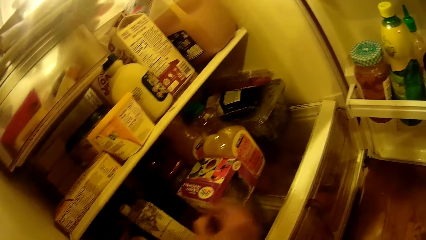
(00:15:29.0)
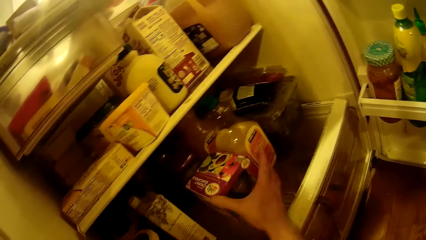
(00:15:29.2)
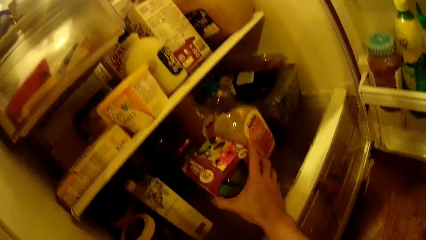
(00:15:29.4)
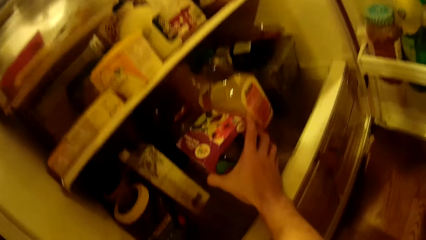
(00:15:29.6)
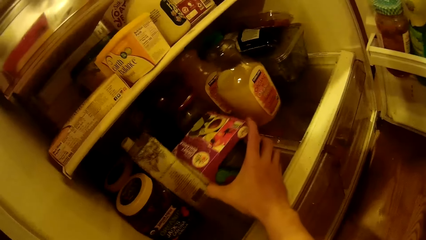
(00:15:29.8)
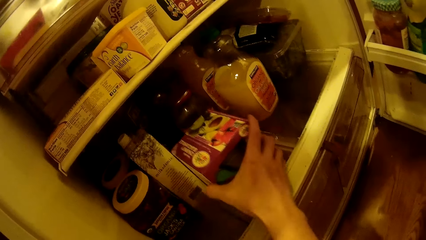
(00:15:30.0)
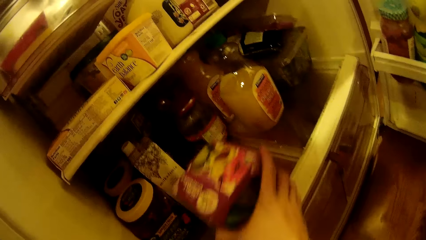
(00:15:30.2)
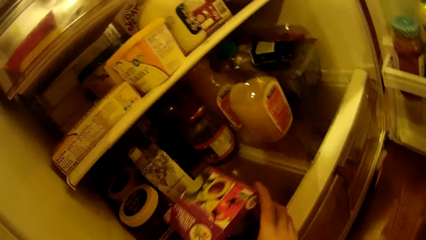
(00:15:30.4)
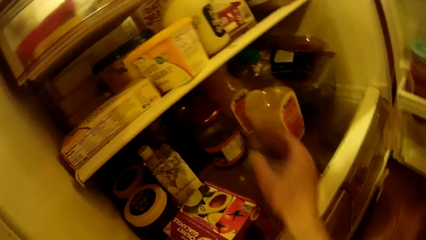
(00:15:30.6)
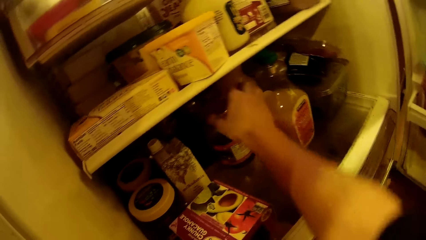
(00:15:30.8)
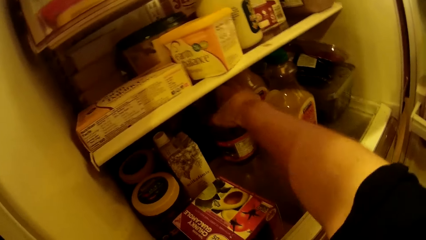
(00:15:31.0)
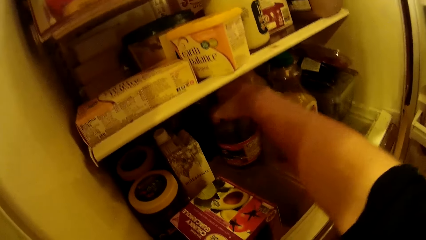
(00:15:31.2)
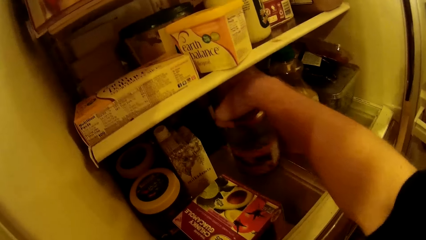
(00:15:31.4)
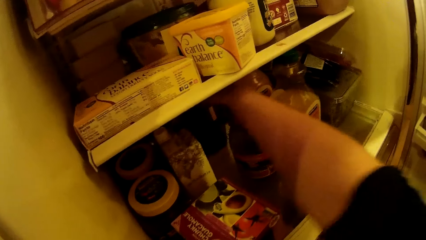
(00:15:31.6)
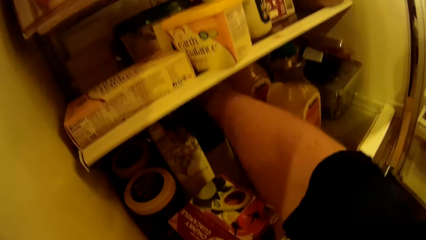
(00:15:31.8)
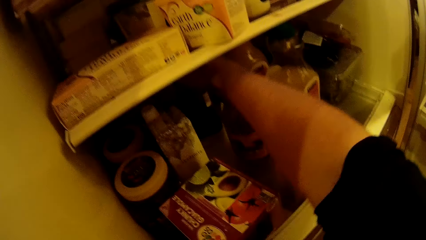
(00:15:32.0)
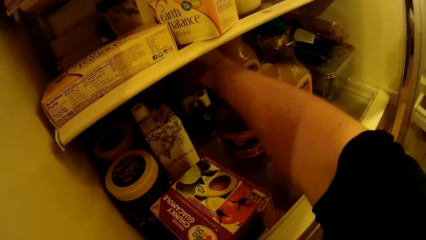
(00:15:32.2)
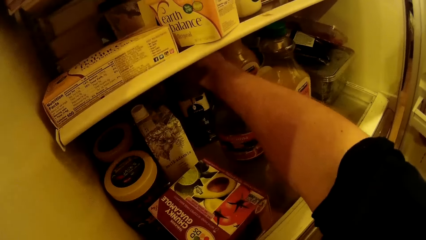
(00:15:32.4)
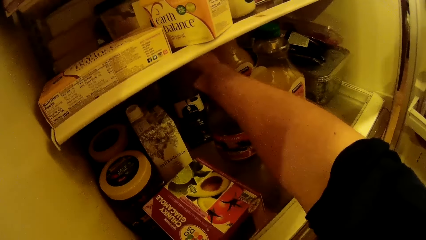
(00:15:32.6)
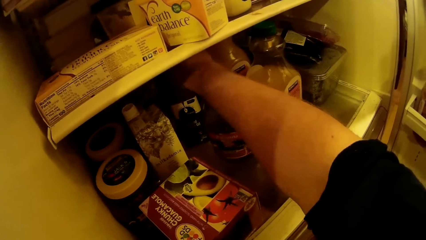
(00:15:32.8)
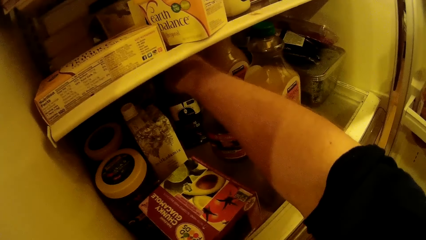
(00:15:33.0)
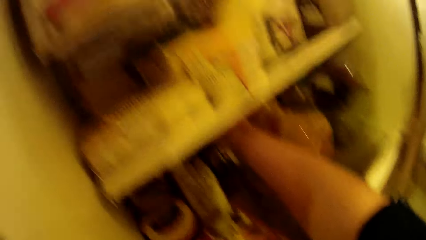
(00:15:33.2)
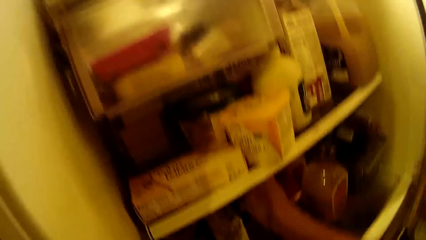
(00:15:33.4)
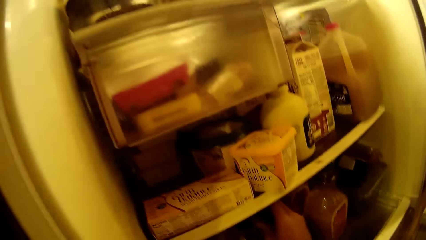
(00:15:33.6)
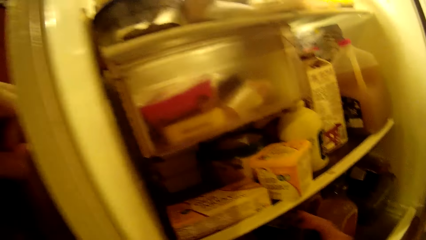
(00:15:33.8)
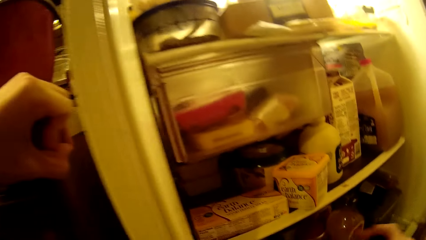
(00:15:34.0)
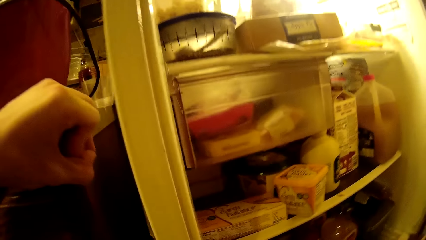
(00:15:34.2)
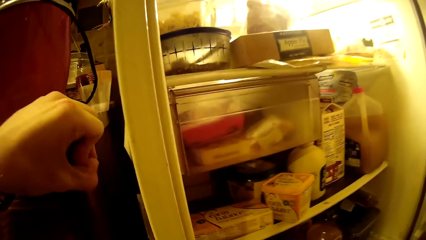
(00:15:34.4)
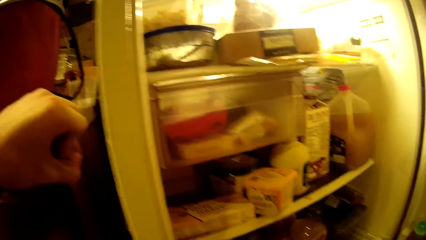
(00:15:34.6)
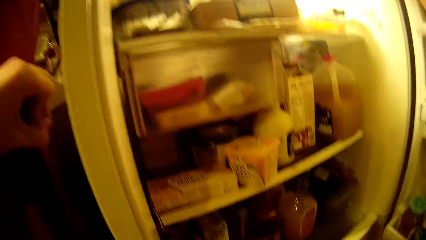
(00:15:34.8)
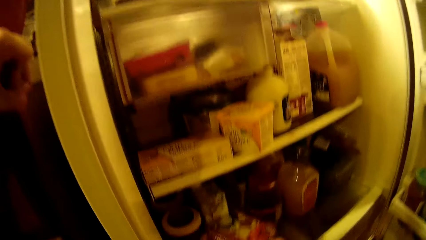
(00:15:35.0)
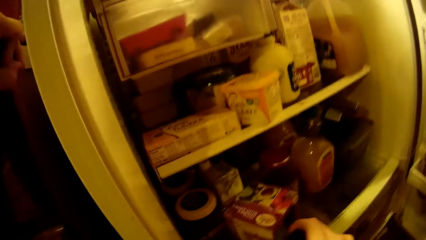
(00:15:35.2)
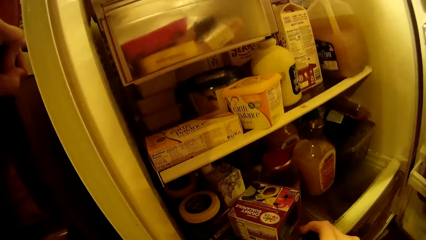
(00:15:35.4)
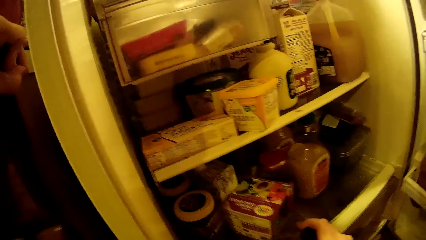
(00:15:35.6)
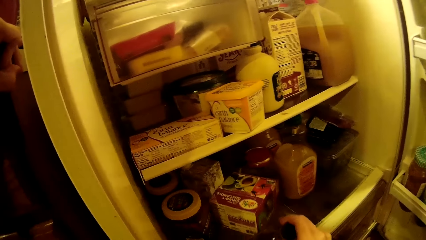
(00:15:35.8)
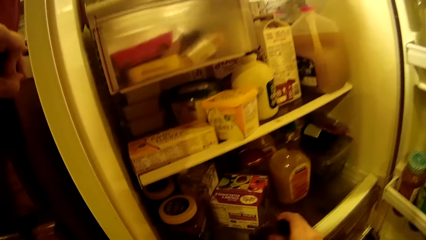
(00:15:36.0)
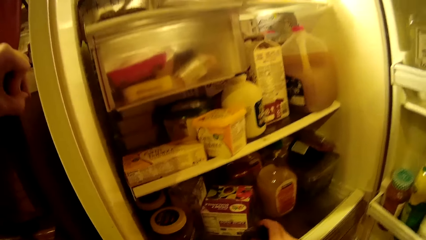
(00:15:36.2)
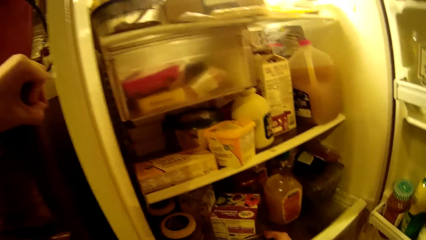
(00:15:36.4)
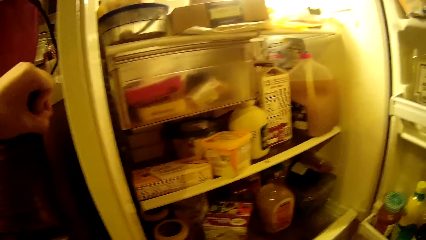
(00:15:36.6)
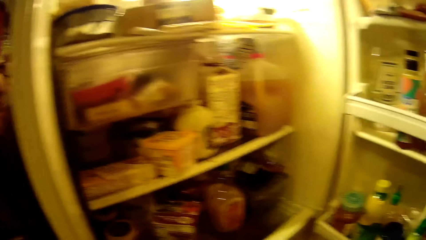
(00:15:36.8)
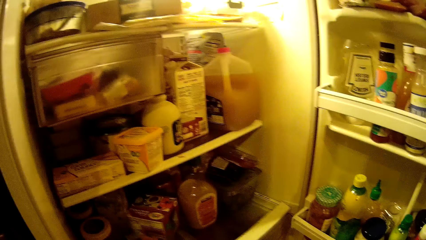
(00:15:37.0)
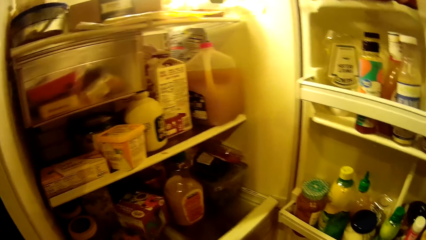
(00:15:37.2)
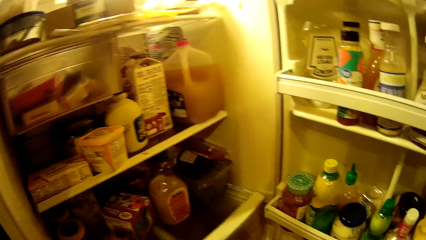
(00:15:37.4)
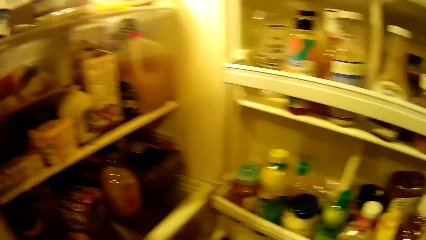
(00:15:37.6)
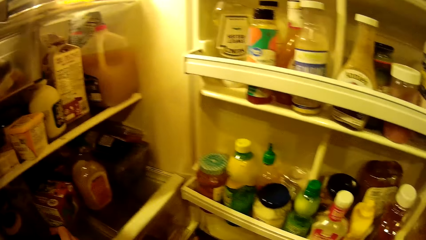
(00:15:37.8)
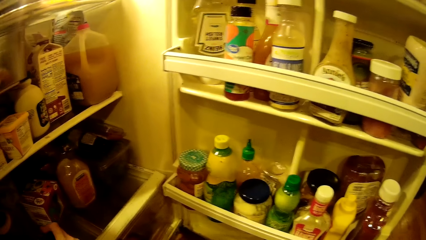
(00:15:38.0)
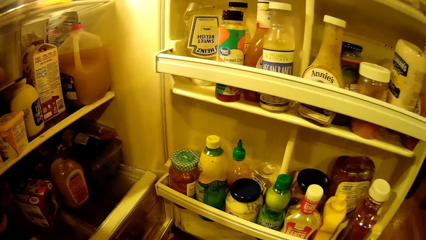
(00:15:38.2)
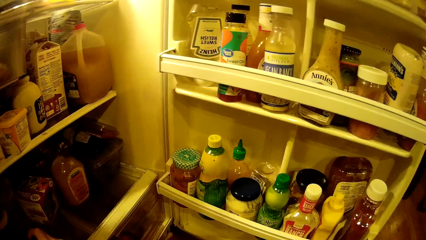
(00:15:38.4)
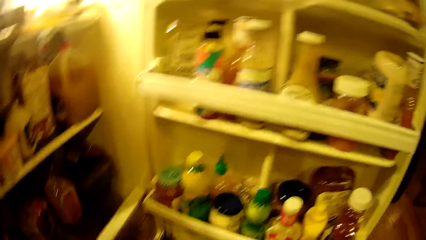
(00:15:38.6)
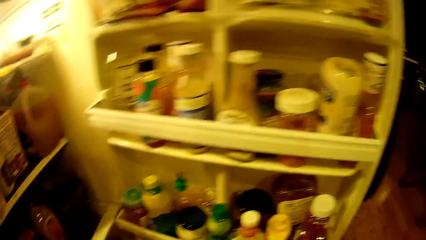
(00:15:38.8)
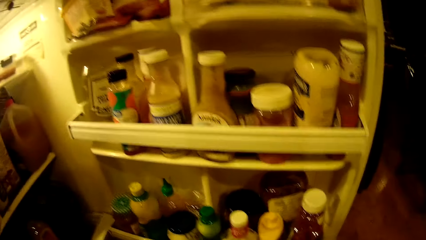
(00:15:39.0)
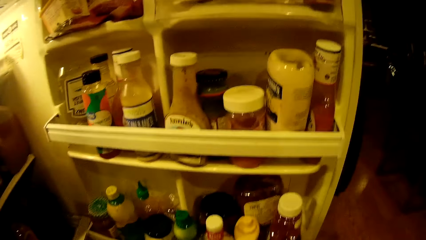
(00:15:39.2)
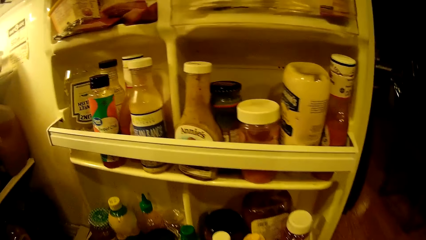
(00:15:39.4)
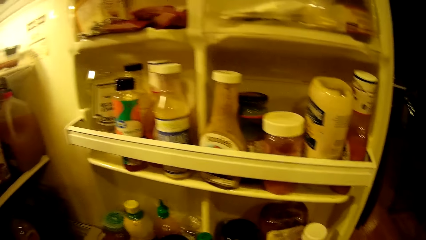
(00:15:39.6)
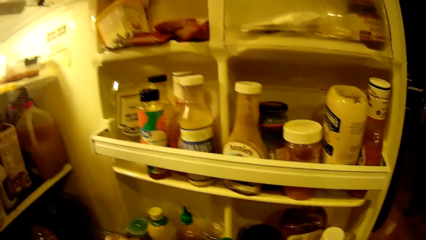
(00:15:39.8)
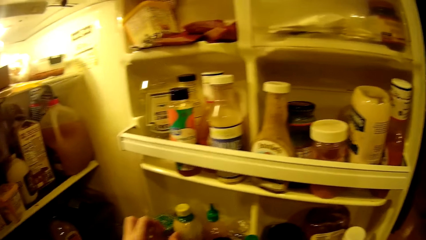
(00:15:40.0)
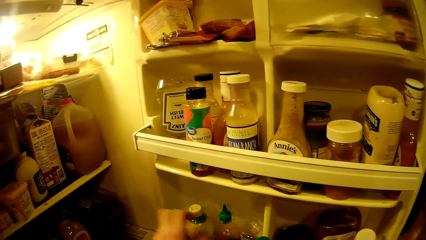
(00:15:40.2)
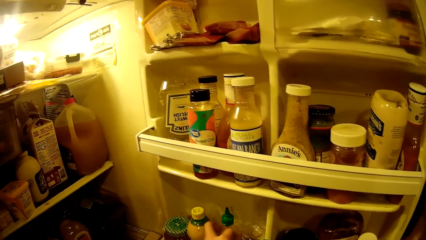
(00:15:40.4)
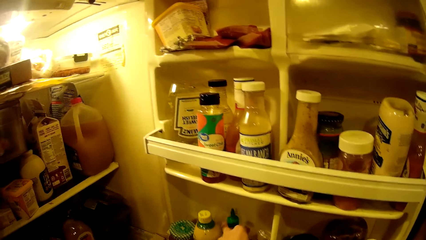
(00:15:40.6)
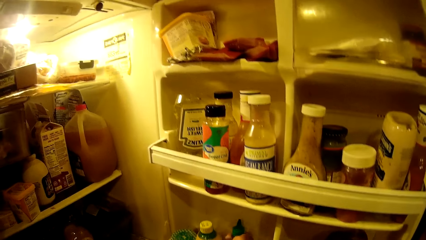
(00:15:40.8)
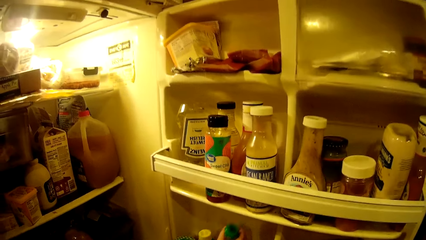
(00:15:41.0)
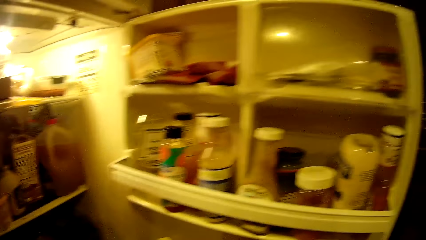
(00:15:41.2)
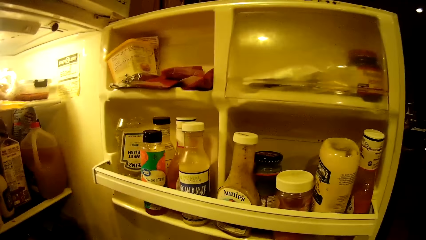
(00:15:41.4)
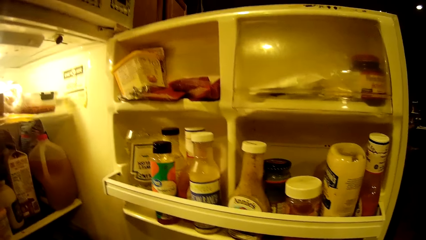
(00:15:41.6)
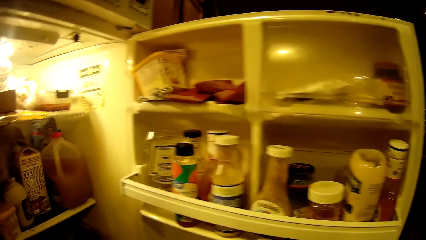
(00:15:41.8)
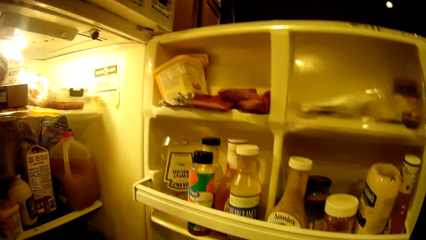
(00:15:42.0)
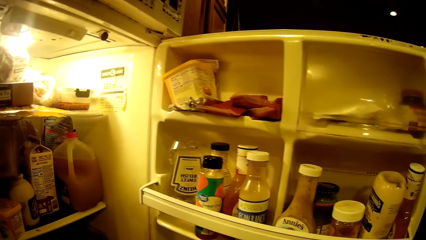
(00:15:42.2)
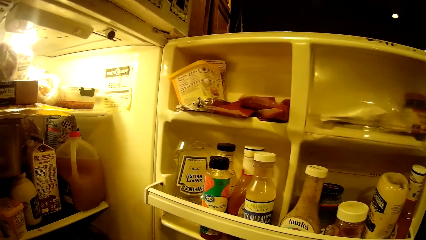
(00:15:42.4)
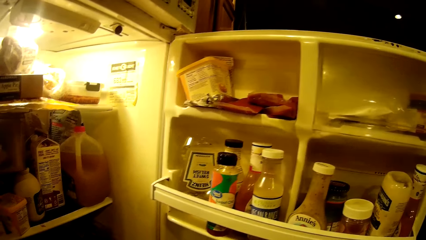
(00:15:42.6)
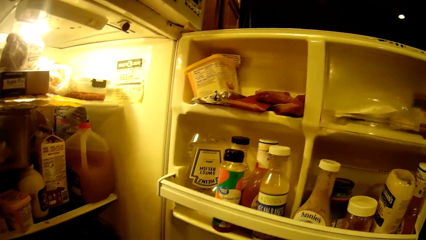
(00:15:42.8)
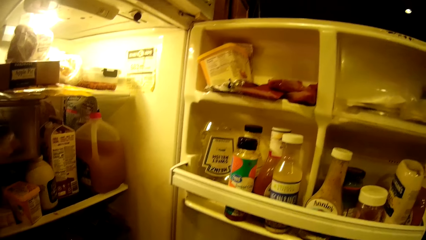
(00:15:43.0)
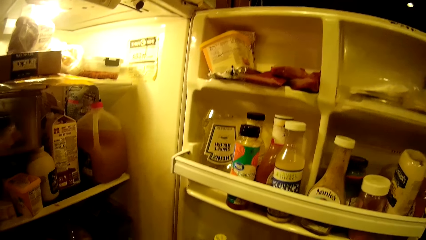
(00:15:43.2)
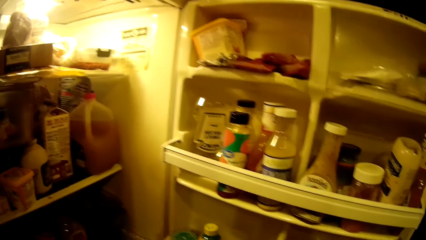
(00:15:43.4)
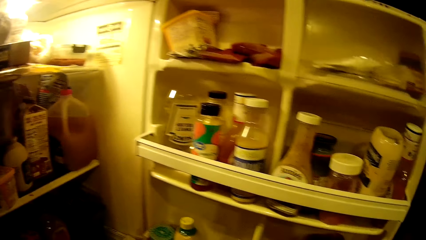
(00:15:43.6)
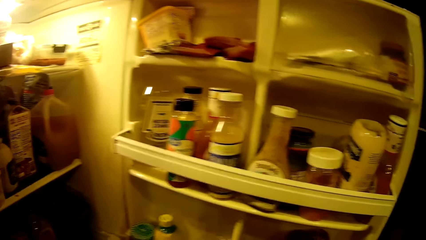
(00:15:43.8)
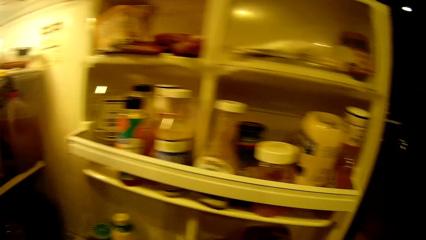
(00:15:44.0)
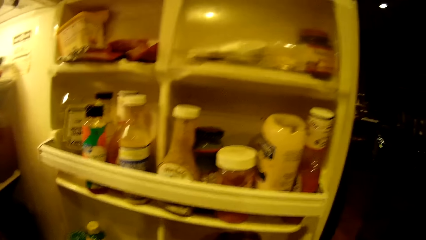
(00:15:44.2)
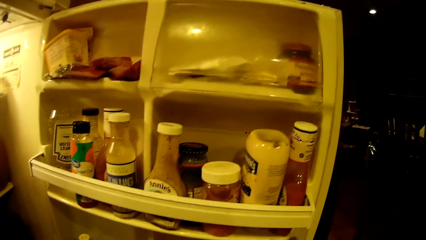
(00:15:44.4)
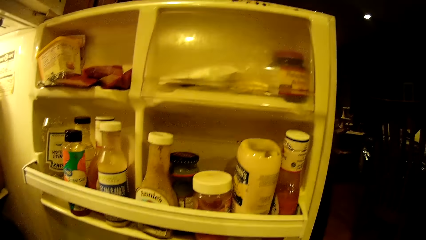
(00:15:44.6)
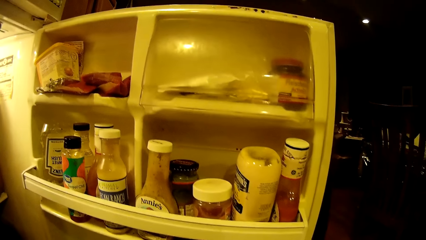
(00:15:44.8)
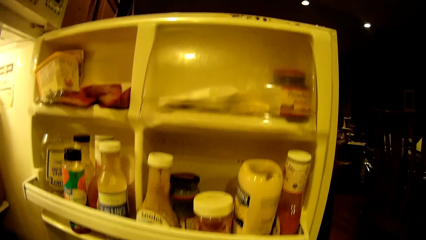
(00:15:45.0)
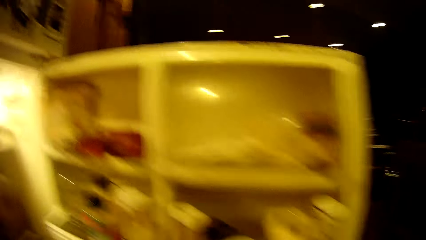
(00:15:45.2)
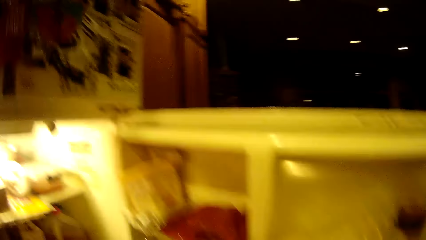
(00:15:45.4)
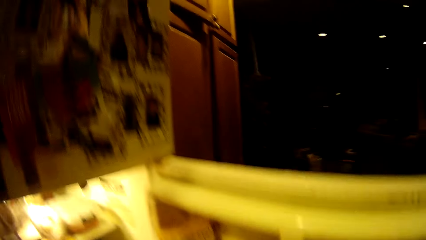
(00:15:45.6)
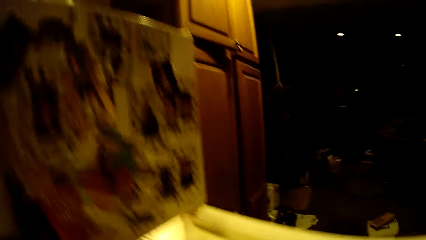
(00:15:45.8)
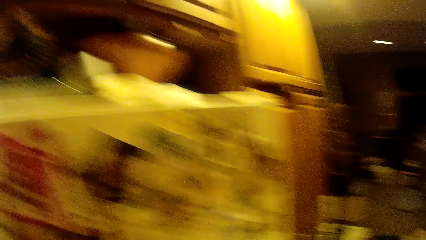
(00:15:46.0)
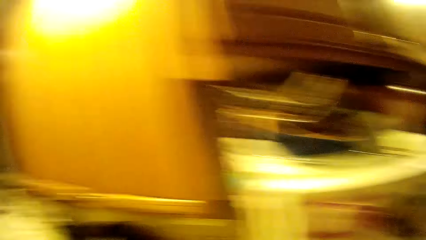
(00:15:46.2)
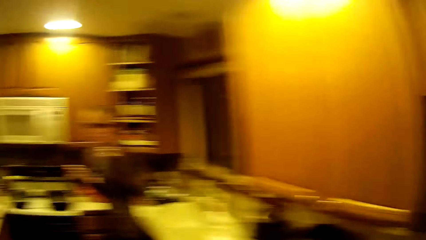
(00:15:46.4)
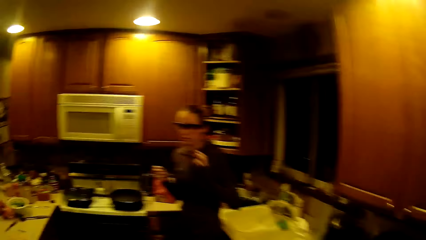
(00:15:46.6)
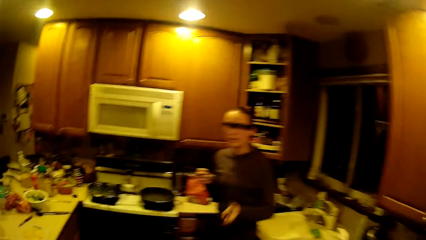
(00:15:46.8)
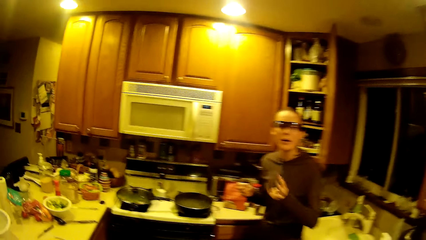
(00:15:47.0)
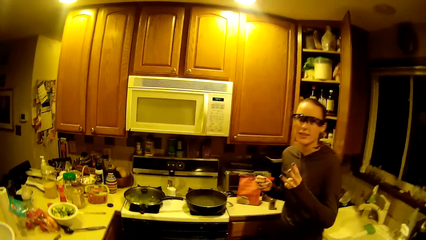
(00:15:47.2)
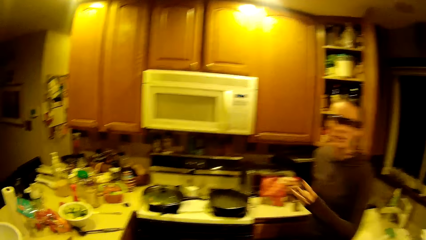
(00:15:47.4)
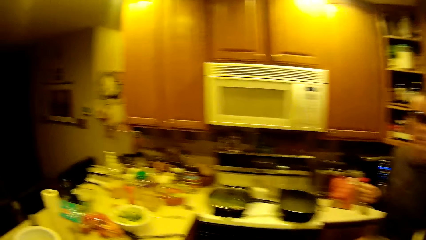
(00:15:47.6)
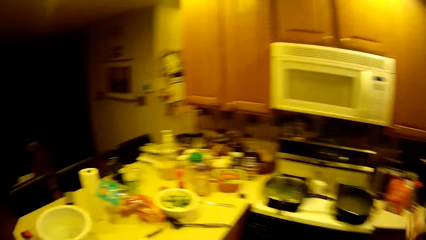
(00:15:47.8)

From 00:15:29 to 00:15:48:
The camera wearer searches the refrigerator. They touch a box in the fridge. They hold a bottle in the fridge. They pick a bottle from the fridge. They arrange the box in the fridge. They pick a bottle from the fridge.
